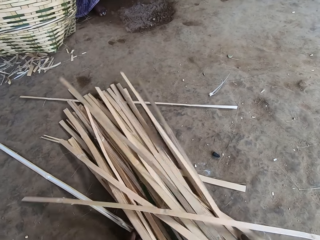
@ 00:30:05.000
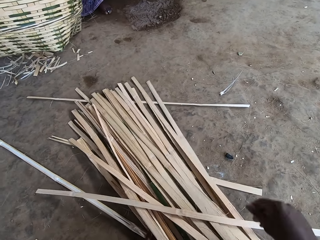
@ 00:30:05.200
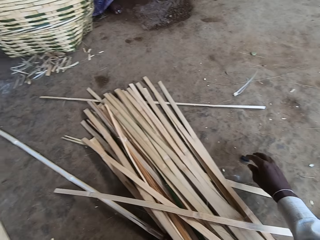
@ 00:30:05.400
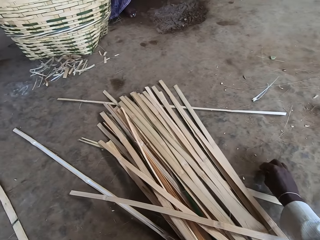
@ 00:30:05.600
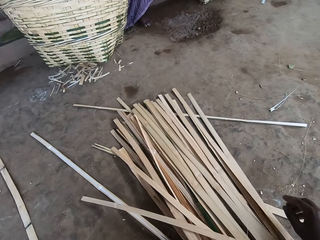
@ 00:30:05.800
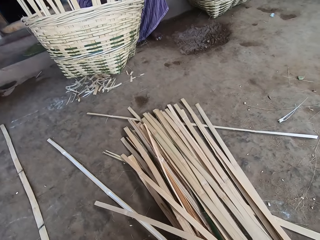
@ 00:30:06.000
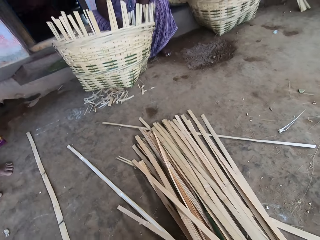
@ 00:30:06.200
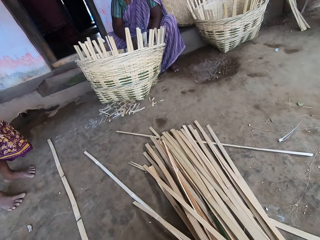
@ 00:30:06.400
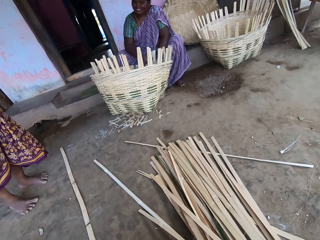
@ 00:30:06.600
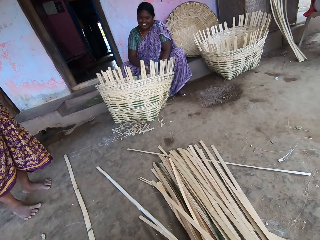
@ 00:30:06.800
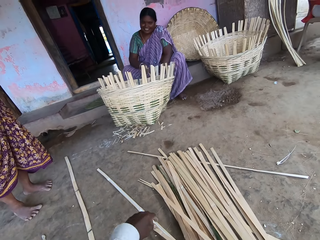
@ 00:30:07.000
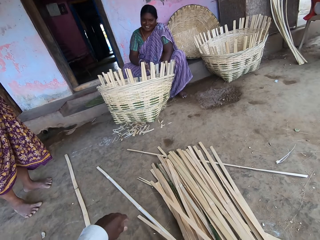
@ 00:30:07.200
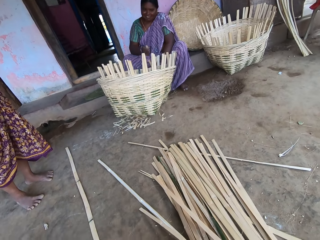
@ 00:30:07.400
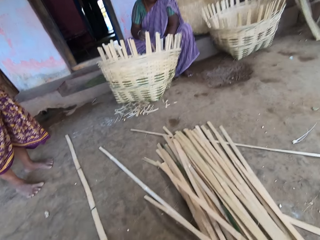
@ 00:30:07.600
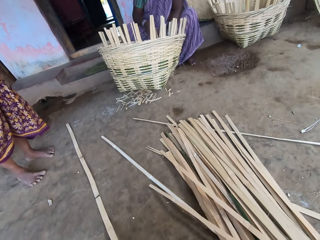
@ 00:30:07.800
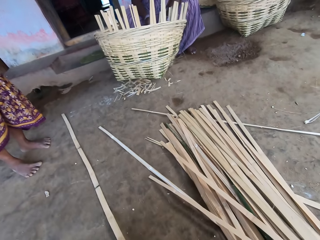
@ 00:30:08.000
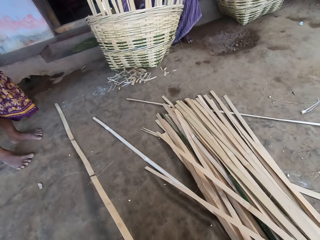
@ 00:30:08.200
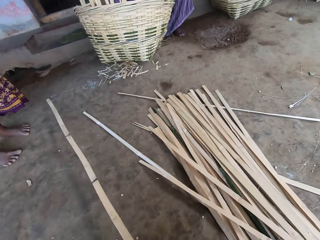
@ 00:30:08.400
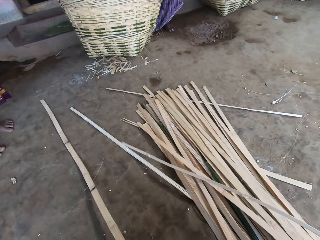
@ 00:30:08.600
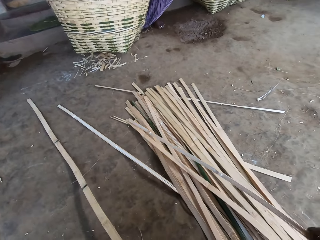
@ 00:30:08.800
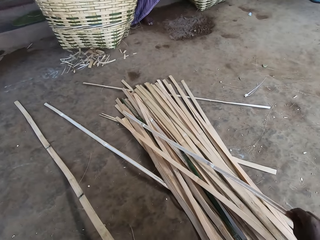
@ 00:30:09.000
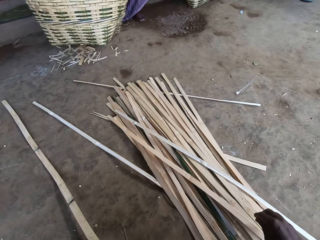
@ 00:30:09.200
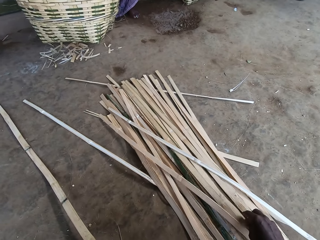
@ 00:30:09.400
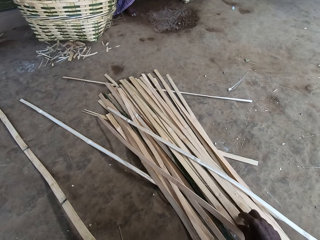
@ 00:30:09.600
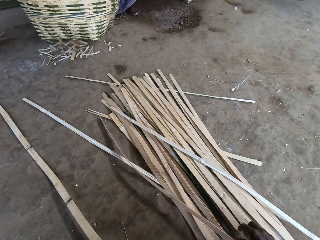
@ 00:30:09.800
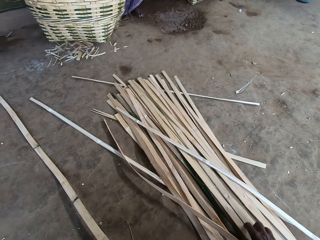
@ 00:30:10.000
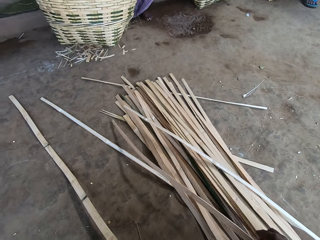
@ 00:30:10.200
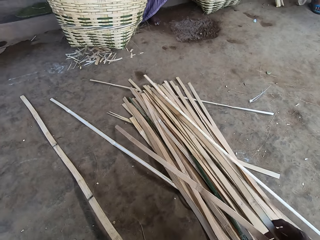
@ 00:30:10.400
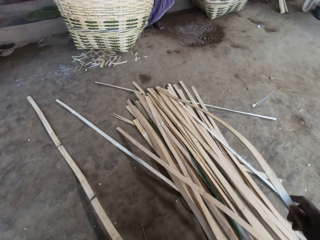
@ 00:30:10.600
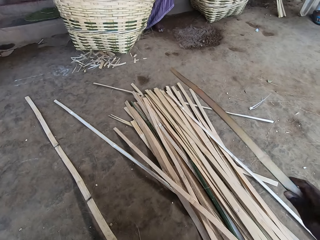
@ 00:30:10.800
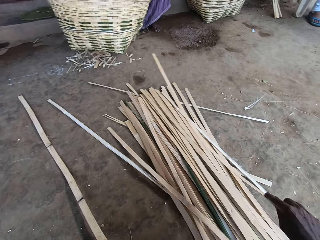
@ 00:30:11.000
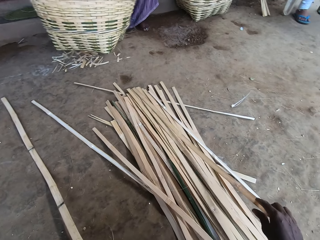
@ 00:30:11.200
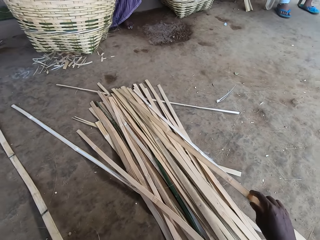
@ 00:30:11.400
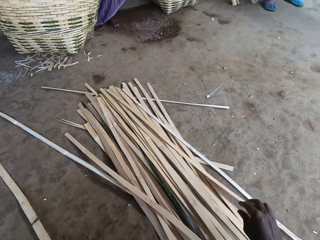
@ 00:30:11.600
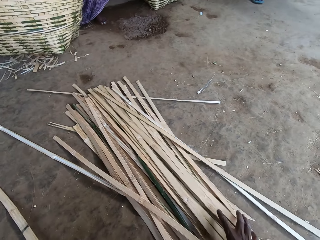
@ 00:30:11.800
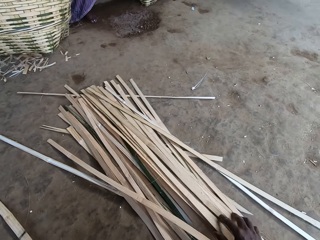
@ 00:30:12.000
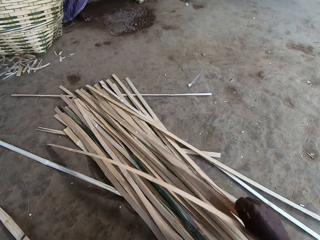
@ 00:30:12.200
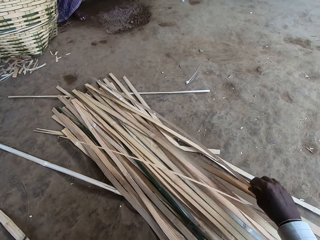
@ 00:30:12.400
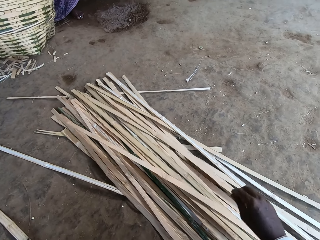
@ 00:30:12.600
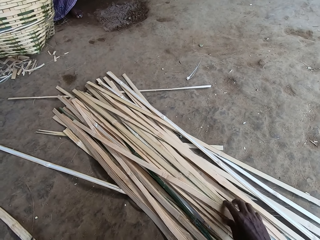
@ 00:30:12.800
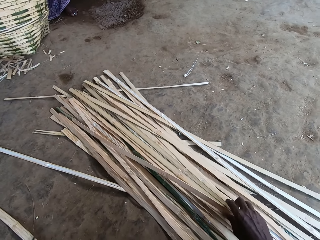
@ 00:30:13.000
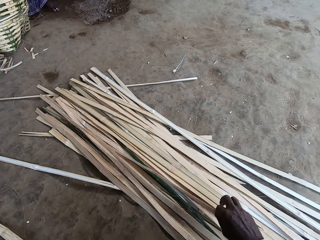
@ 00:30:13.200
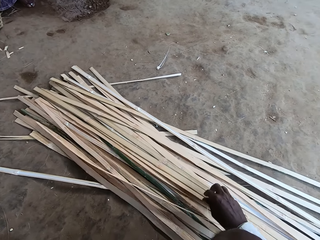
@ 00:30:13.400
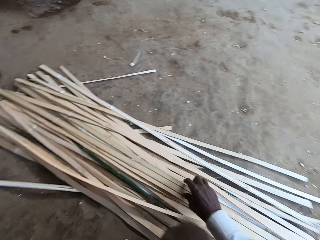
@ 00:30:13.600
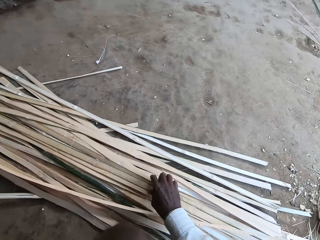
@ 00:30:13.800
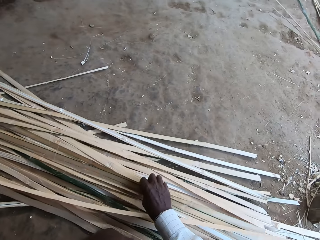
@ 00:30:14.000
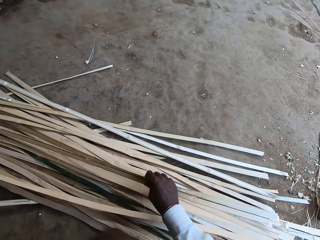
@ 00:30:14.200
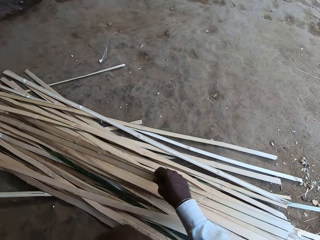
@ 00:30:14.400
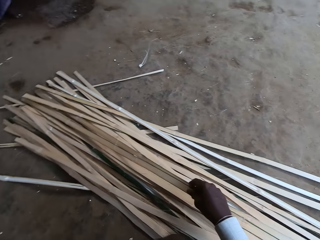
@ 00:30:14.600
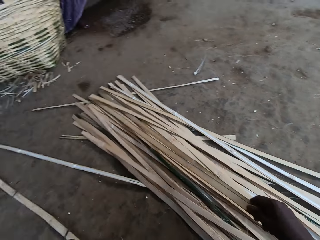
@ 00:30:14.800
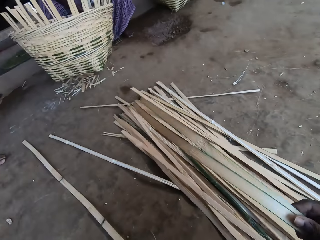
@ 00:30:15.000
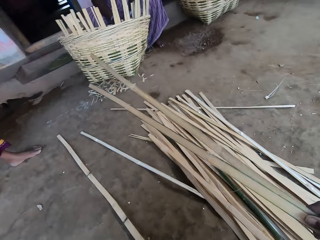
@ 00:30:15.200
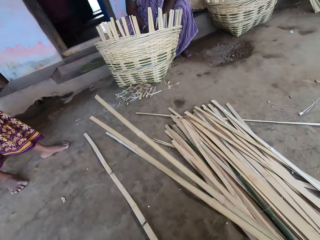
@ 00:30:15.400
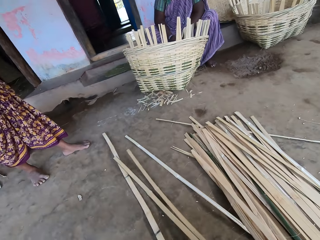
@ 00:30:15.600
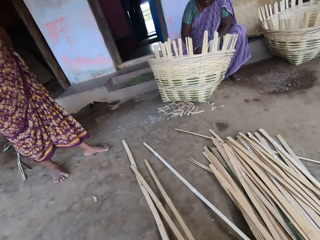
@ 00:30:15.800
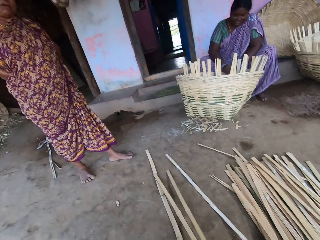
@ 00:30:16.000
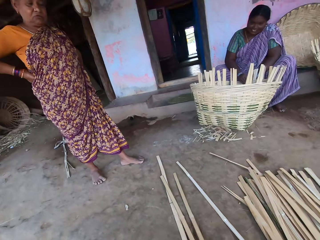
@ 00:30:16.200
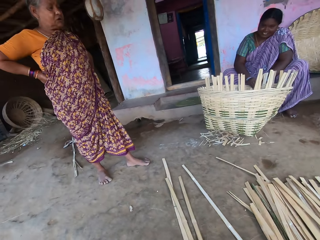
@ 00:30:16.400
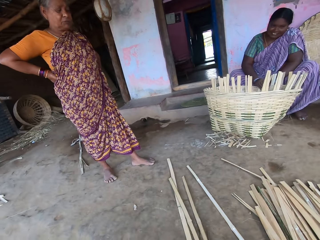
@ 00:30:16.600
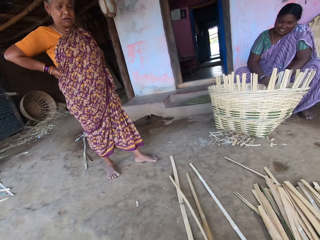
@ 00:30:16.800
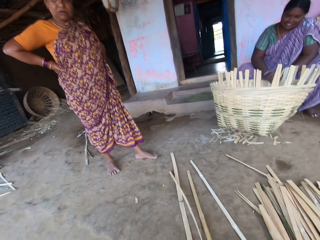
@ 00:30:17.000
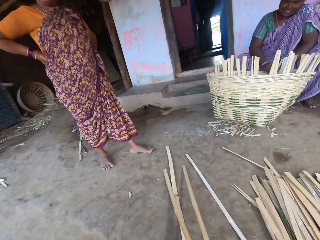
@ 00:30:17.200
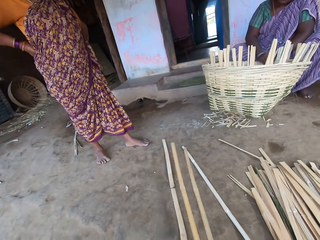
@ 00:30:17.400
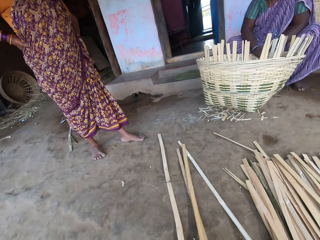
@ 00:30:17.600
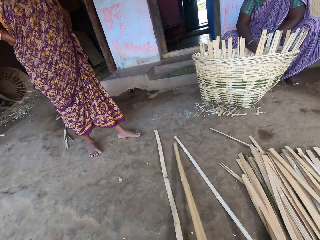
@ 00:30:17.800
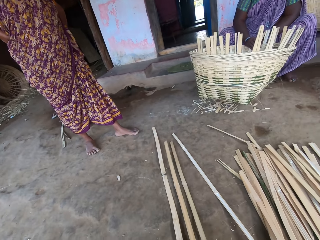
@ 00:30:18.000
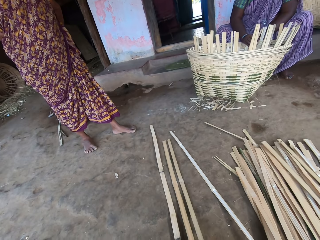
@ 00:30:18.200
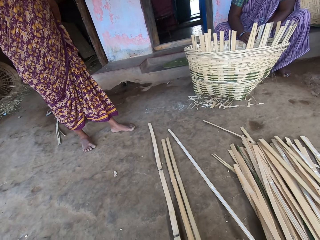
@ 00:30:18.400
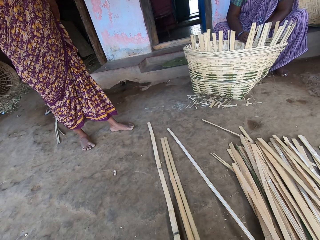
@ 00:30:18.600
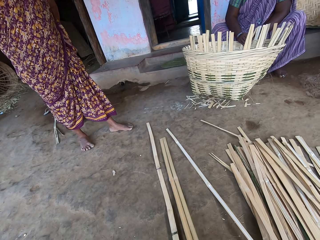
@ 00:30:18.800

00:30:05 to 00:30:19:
The camera wearer picks a charcoal from the ground with his right hand. He picks a bamboo stripe or stick from the ground with his left hand. He moves the bamboo stick with his right hand. He picks a bamboo stripe from the ground with his right hand. He drops the bamboo stripe on the ground with his right hand. He picks a bamboo stripe from the ground with his right hand. He touches the bamboo sticks with his right hand. He drops the bamboo stripe on the ground with his right hand. He picks a bamboo stripe from the ground with his right hand. He drops the bamboo stripe on the ground with his right hand. He moves a bamboo stripe with his right hand. He picks a bamboo stripe from the ground with his right hand. He drops the bamboo stripe on the ground with his right hand. He adjusts the bamboo sticks on the floor.

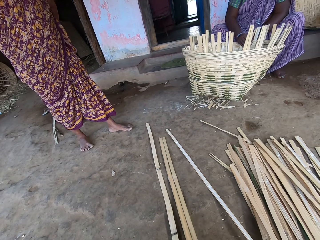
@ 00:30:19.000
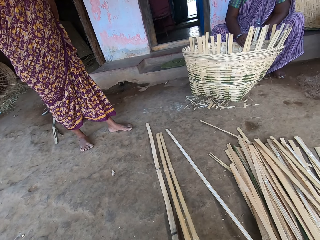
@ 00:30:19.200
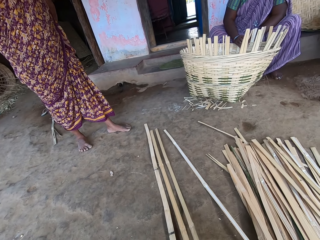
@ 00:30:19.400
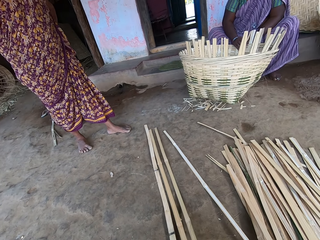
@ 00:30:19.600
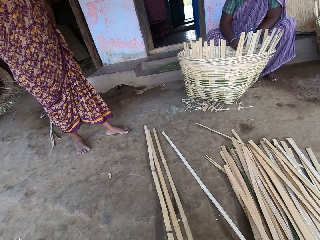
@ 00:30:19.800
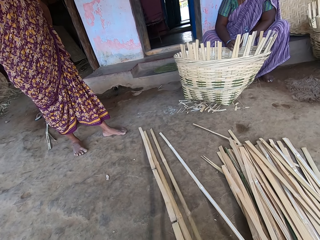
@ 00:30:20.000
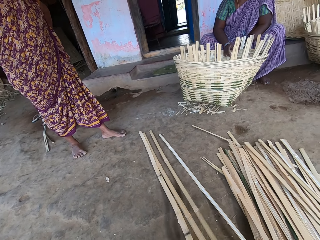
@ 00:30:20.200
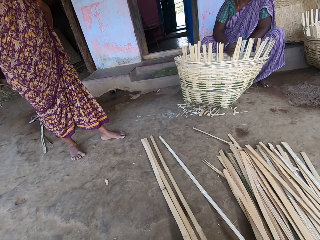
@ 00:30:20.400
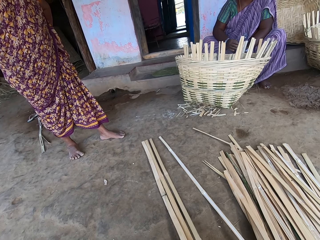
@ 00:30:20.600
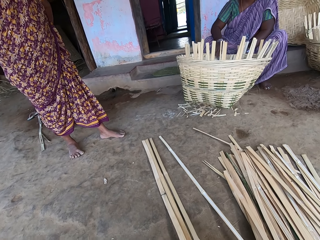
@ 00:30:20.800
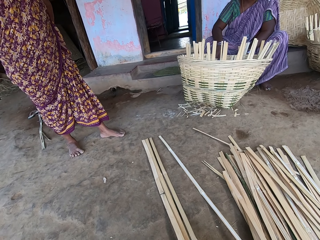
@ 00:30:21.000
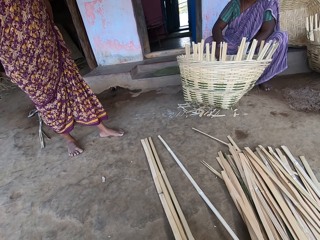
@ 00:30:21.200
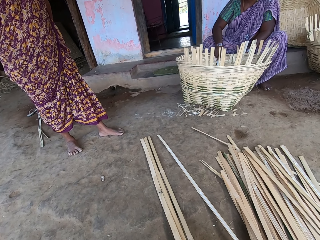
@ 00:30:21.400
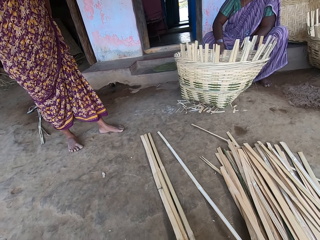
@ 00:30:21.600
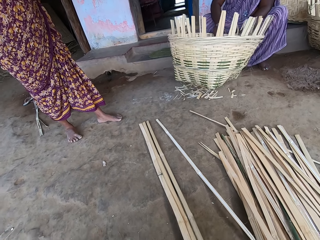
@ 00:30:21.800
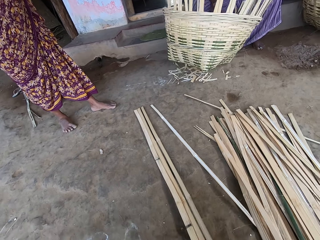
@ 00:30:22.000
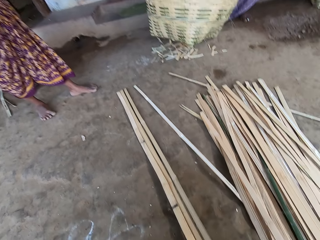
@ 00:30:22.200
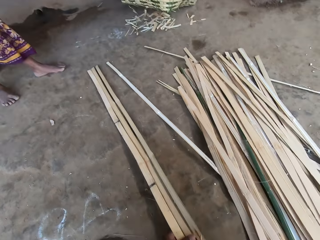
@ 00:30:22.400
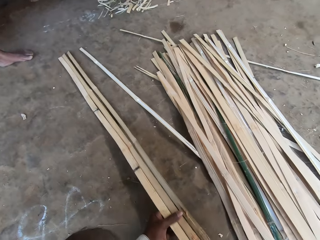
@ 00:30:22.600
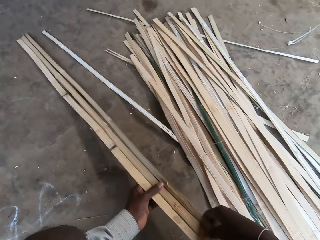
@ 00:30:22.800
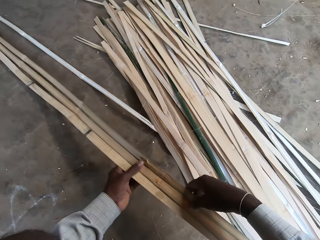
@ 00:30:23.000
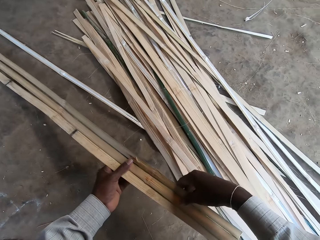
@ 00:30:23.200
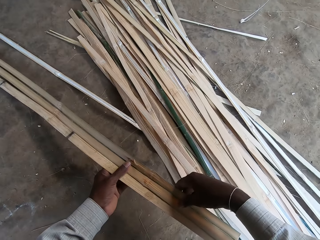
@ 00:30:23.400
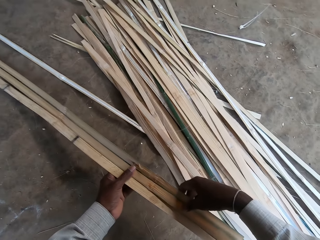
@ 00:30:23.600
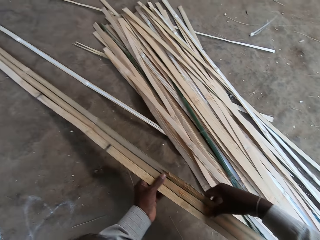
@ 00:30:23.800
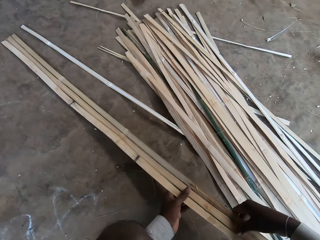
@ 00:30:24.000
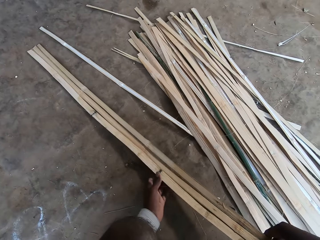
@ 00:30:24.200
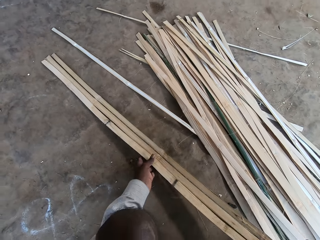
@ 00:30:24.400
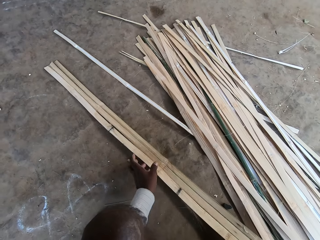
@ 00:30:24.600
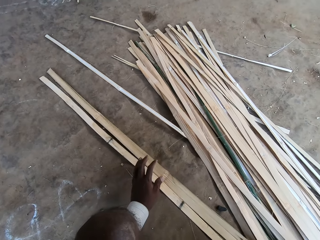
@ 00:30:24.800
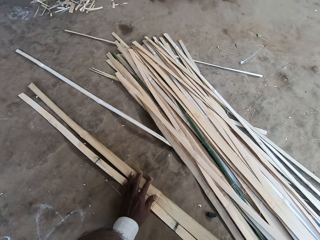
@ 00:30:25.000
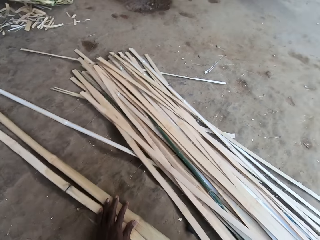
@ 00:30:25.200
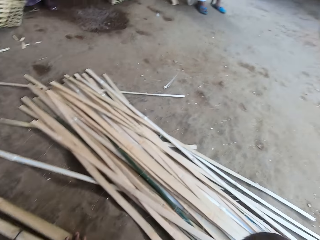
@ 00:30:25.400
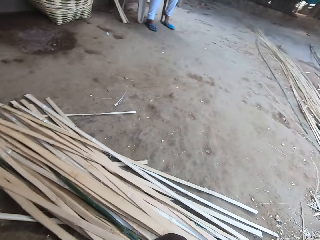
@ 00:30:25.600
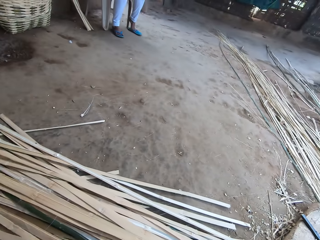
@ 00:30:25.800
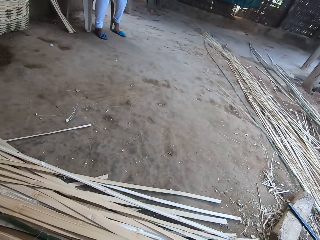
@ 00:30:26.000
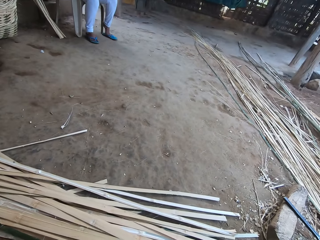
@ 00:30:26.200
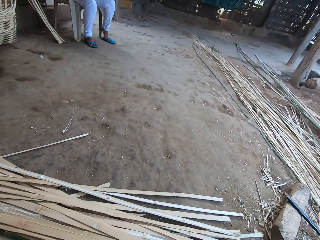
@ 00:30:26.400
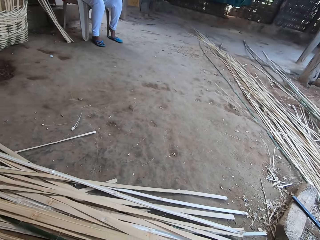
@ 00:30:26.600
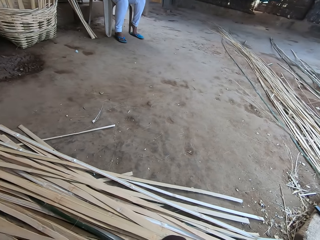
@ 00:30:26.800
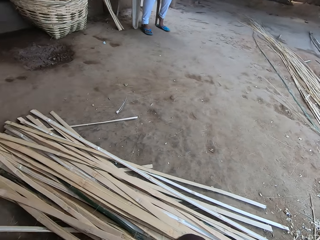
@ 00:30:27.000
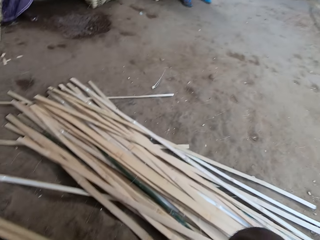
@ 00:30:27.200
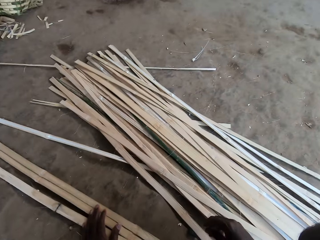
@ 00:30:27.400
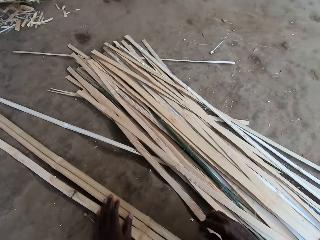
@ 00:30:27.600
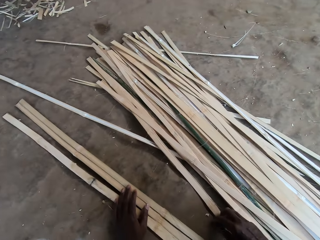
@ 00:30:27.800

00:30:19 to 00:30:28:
The camera wearer adjusts the bamboo stripes on the ground with his hands. He holds the bamboo sticks with both hands. He pulls the bamboo stripes on the ground with his hands. He looks around.
